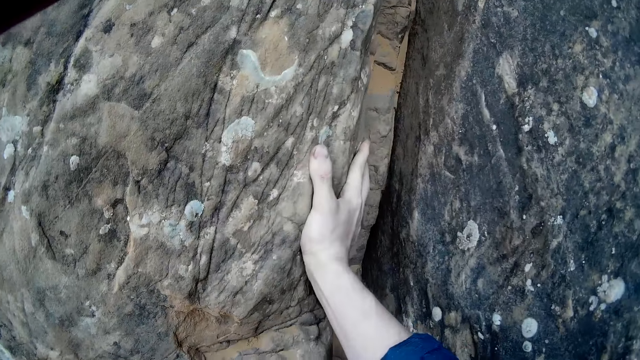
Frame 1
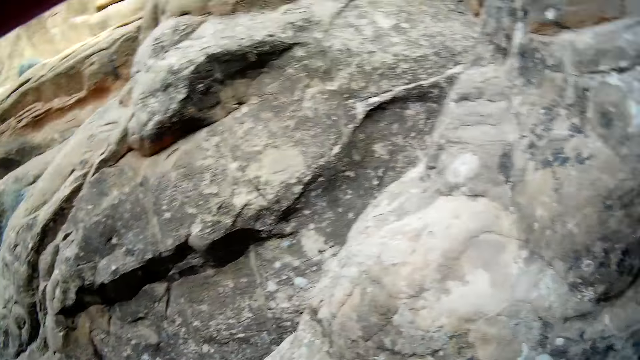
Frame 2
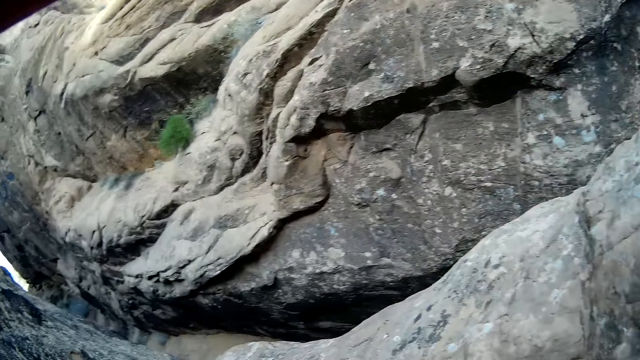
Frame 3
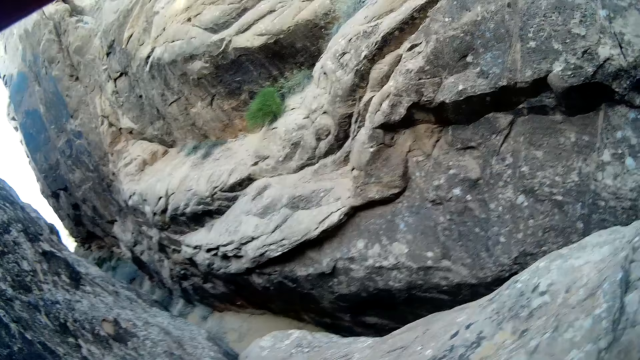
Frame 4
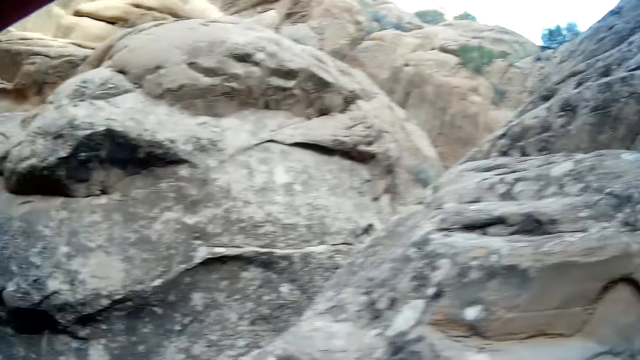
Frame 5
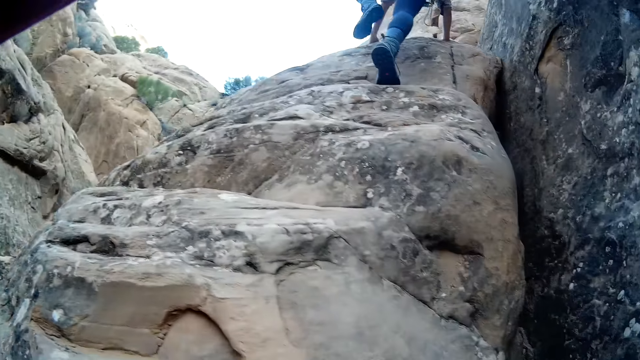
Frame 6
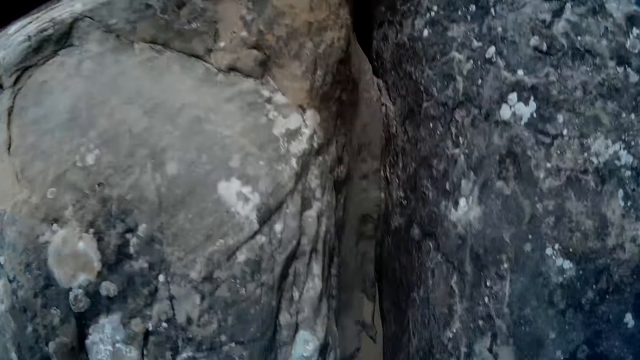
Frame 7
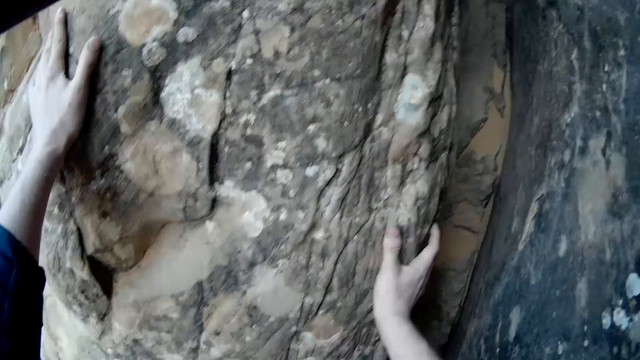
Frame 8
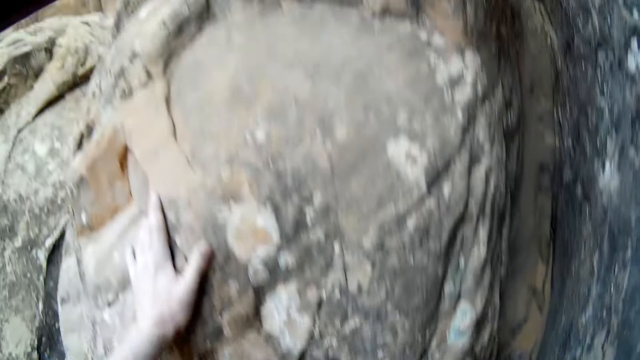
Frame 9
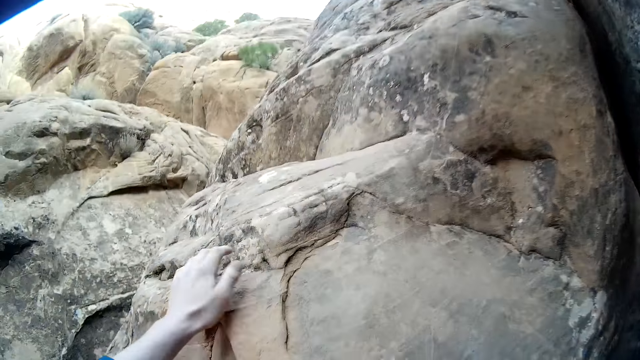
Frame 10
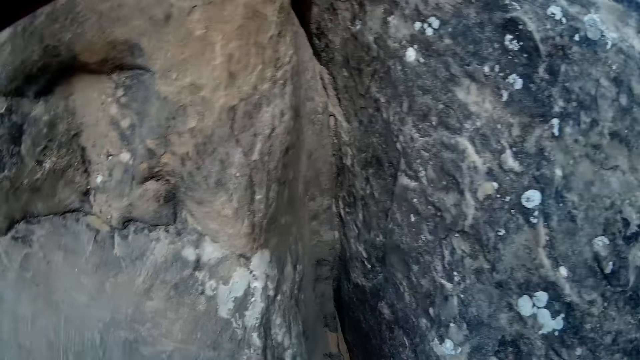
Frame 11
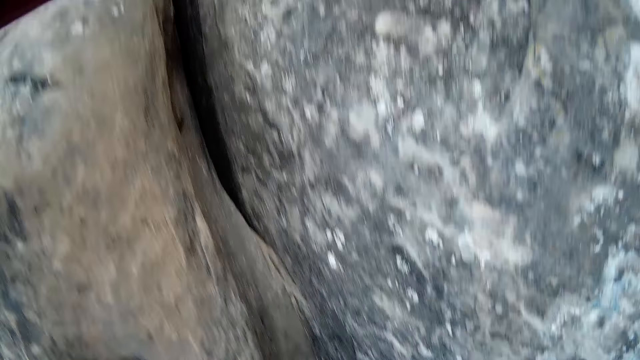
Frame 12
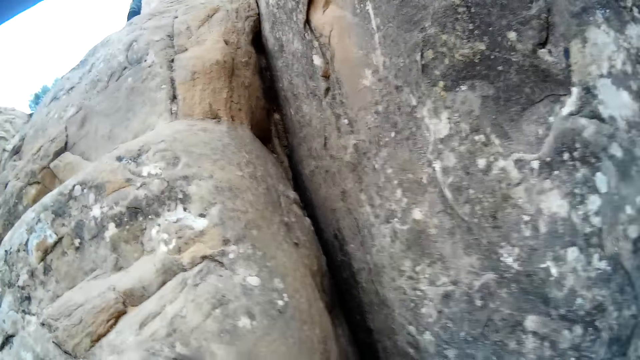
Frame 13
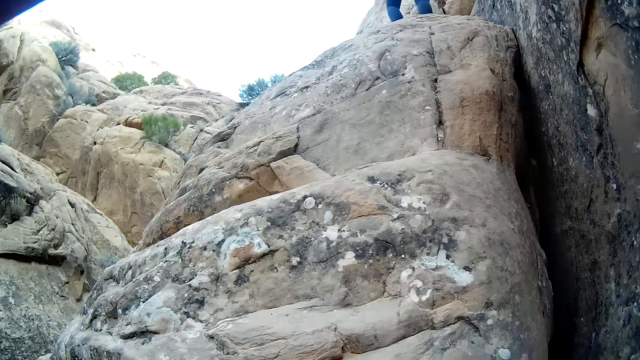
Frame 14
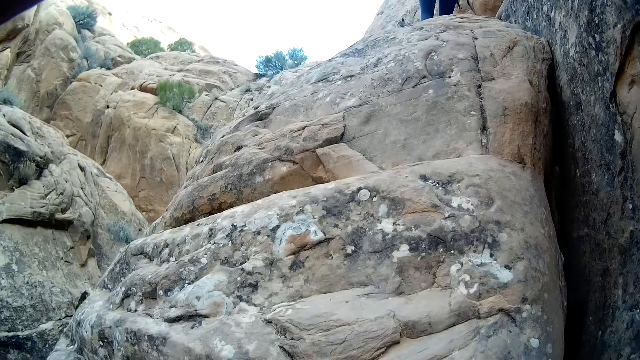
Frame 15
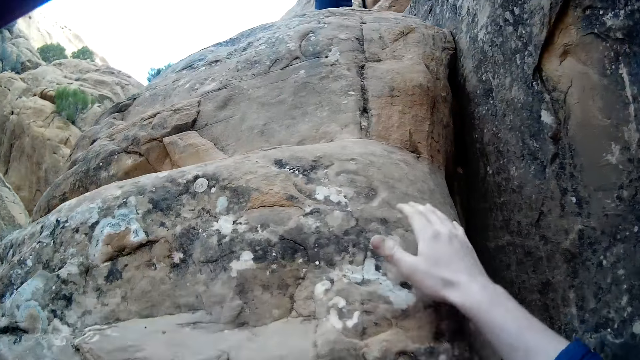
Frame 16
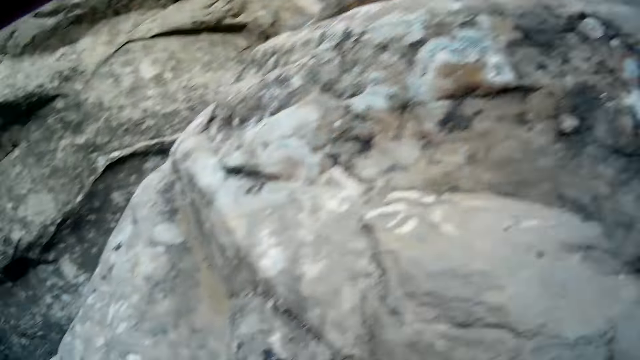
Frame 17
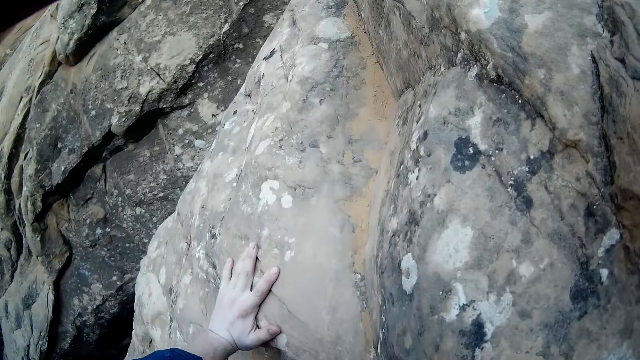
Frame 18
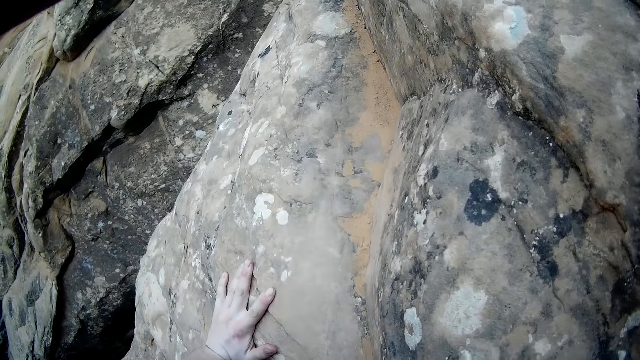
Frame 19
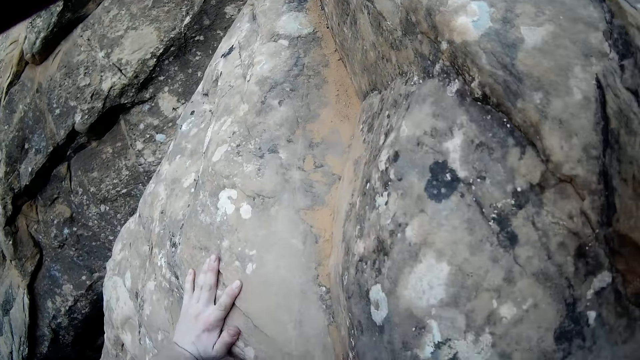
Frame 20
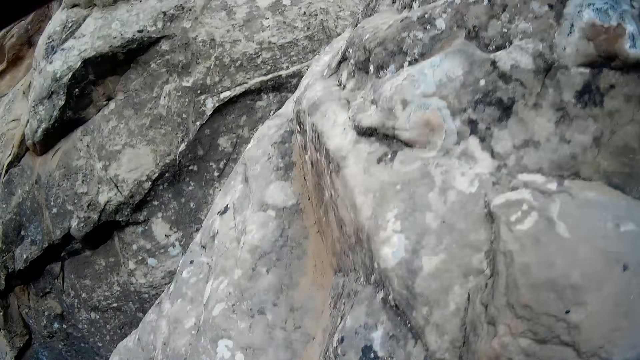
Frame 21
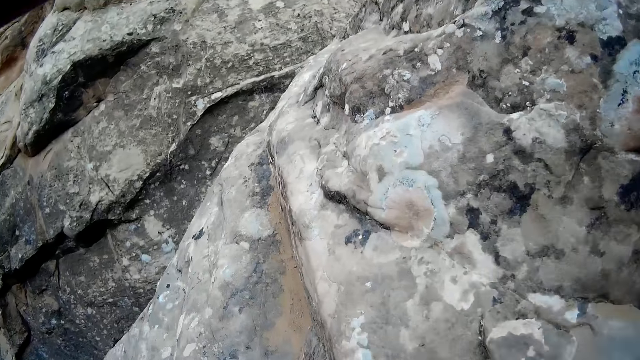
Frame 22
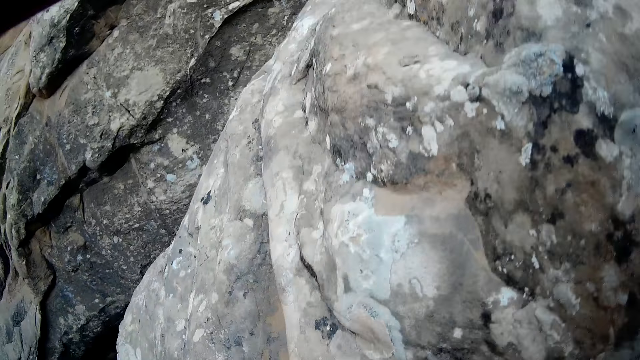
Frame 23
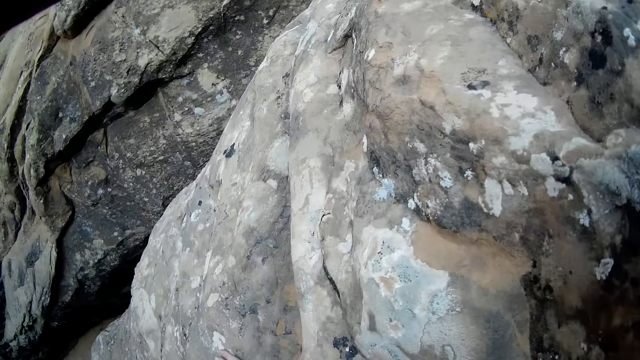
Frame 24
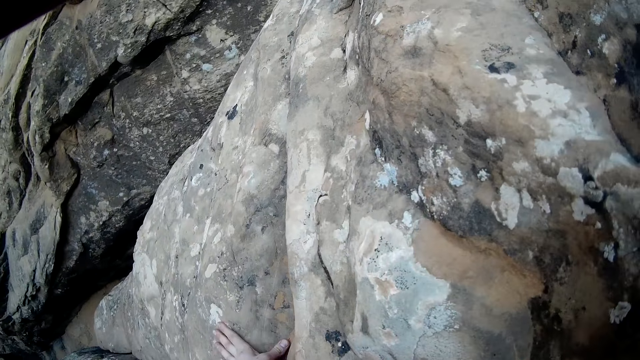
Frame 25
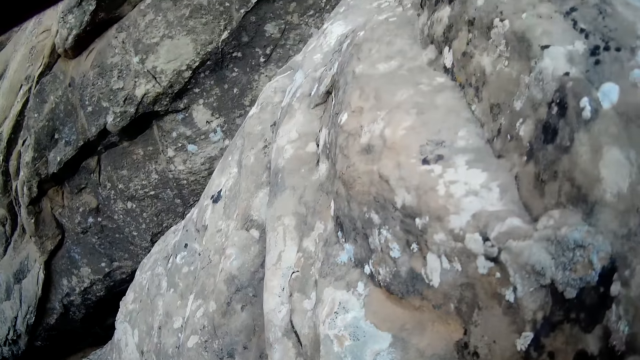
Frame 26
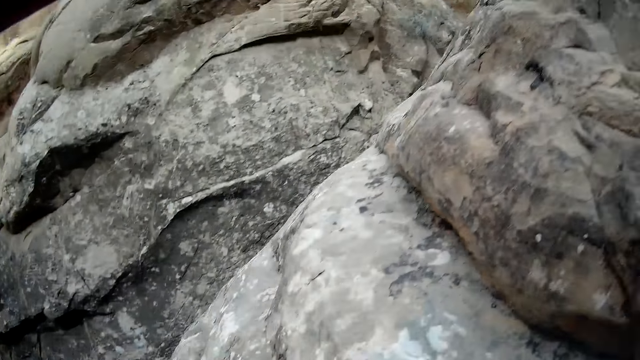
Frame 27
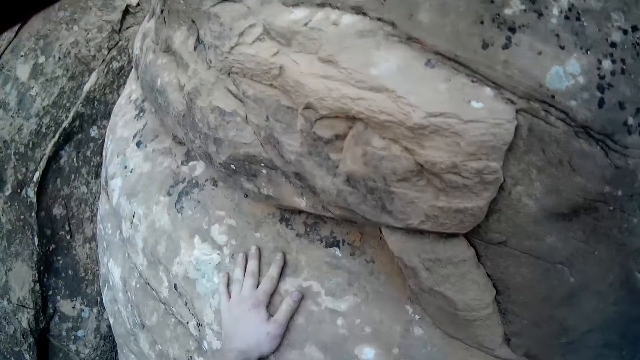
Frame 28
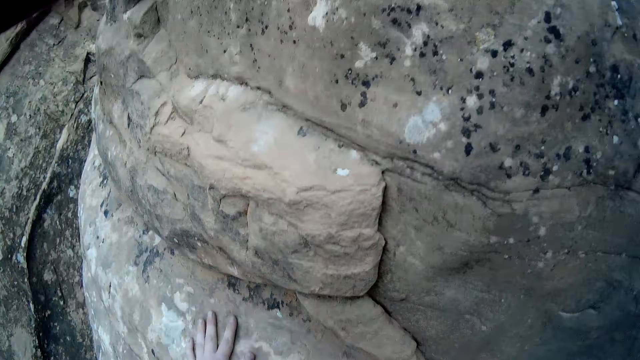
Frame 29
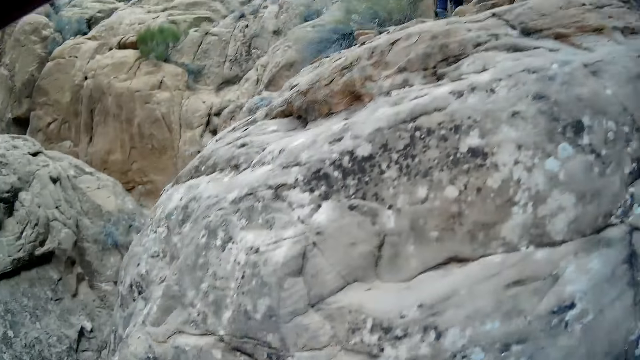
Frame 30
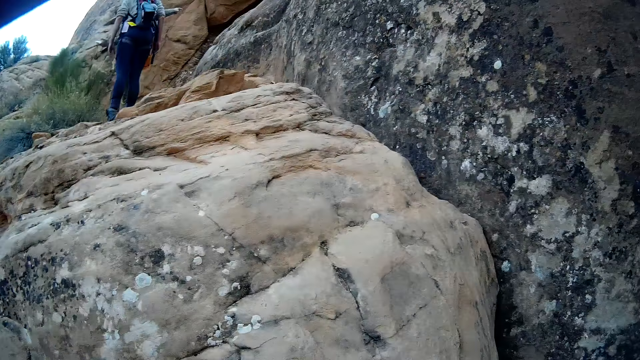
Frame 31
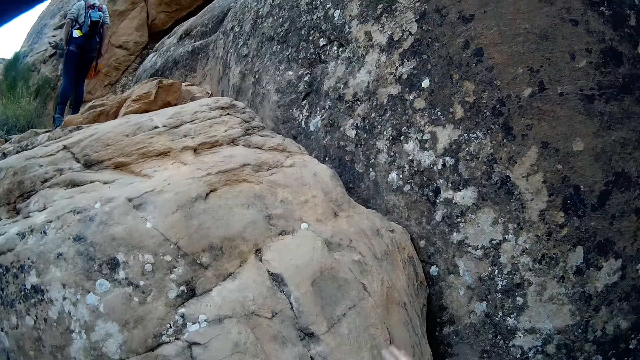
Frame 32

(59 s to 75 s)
The camera wearer looks behind. They climb up a rock. The woman stops walking.

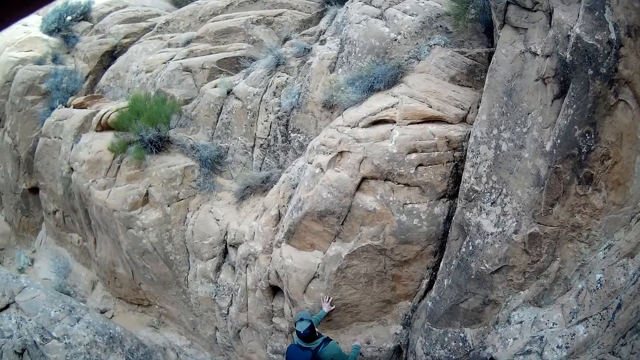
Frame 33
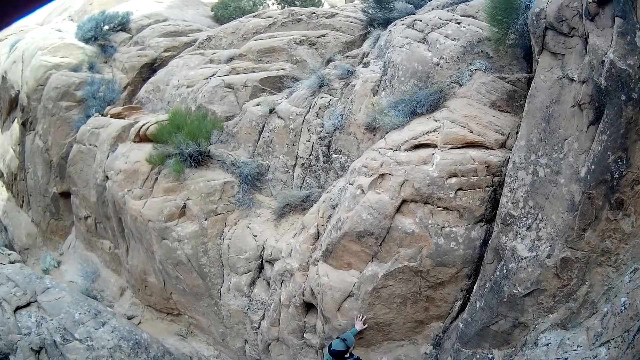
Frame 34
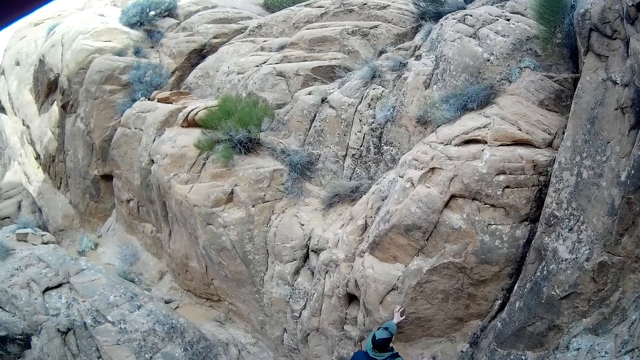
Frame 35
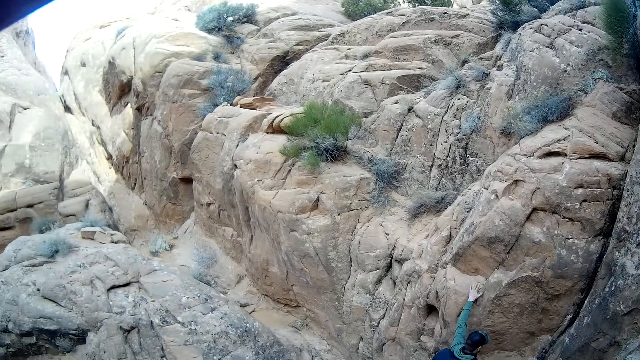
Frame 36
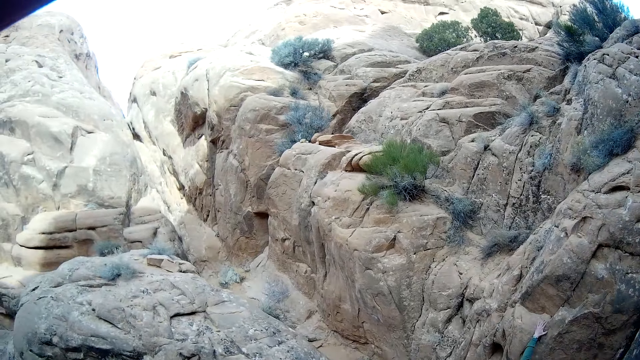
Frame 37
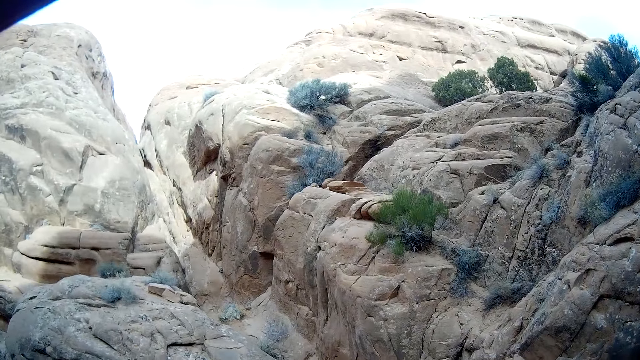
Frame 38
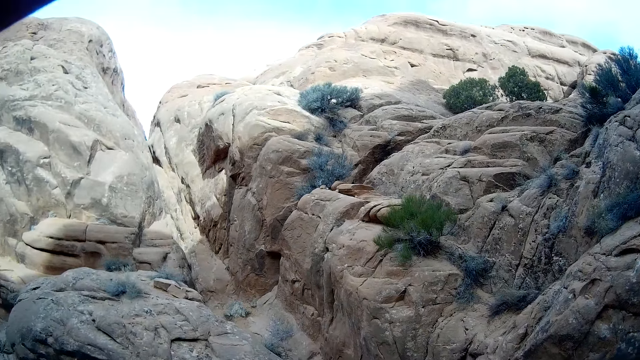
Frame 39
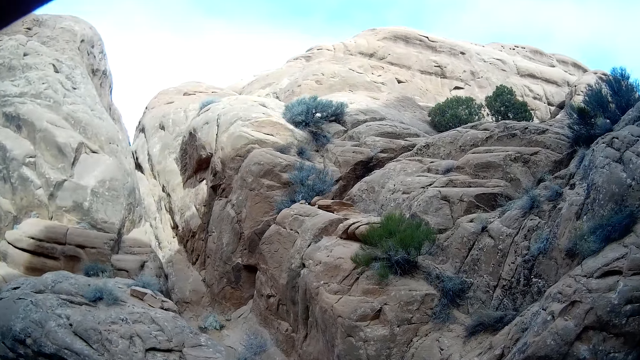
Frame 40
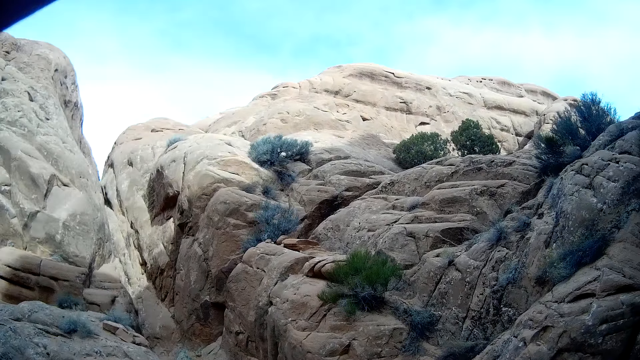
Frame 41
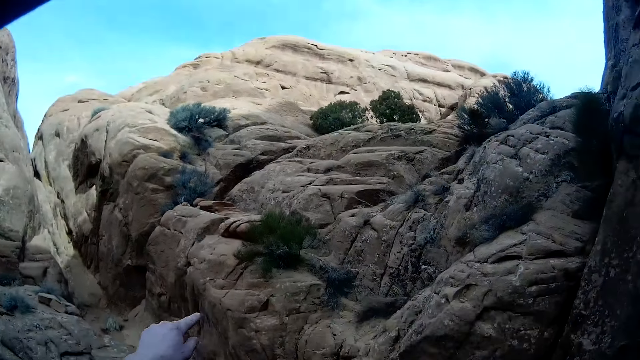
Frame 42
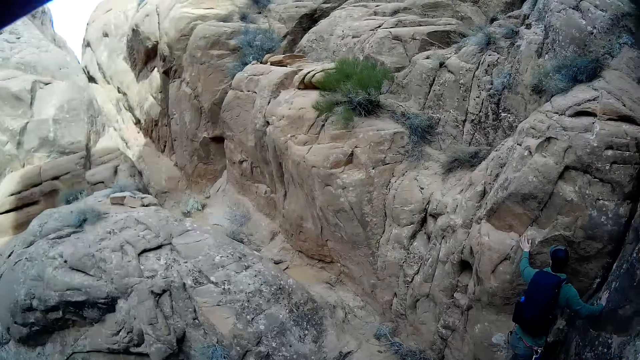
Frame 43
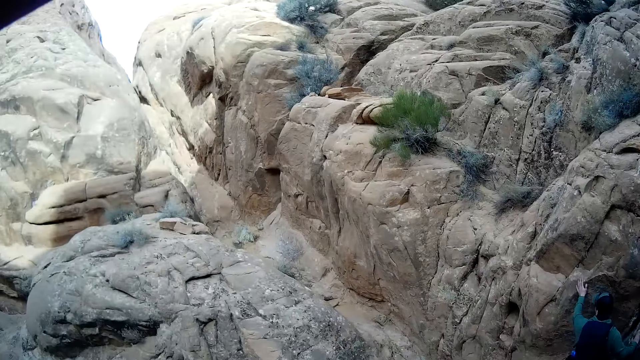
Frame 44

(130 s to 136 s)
The man raises his left hand towards another part of the other rock face. The camera wearer looks at the rocks around. The man removes his hand from the other rock face. The camera wearer stretches his left hand towards the other rock face.
